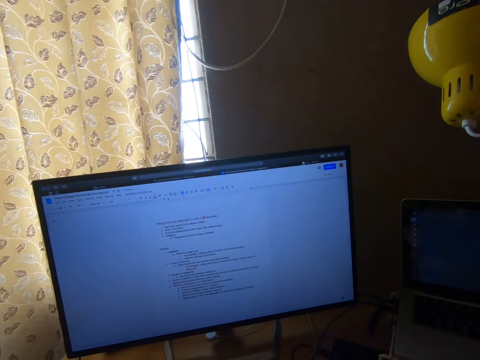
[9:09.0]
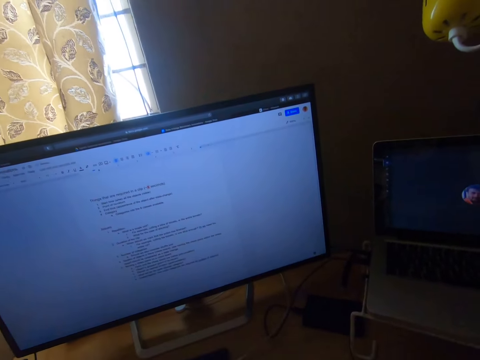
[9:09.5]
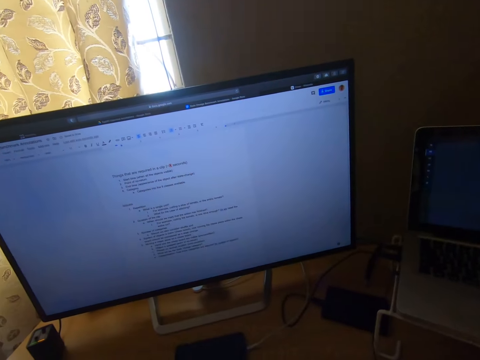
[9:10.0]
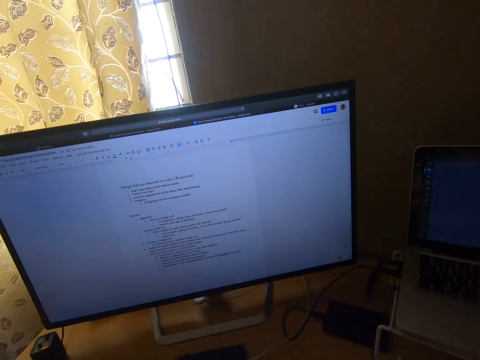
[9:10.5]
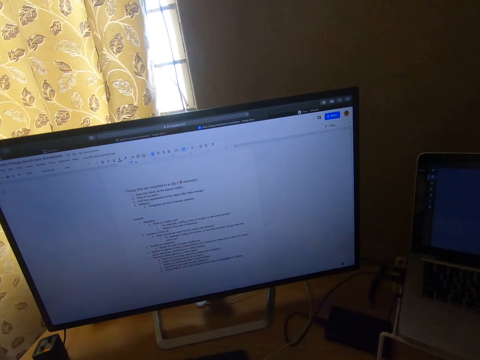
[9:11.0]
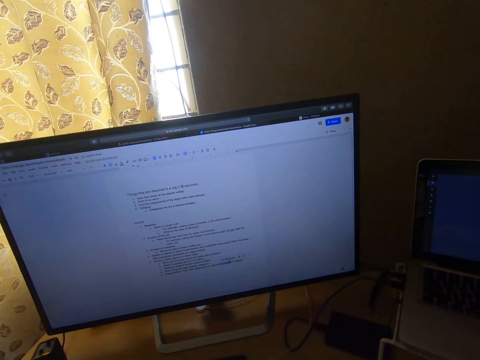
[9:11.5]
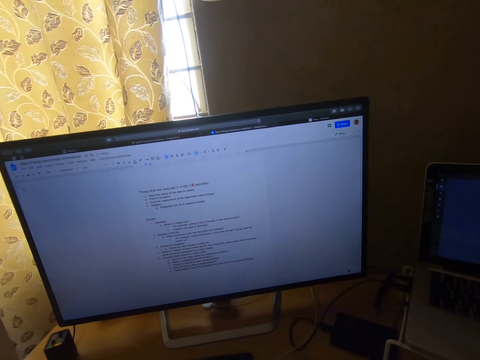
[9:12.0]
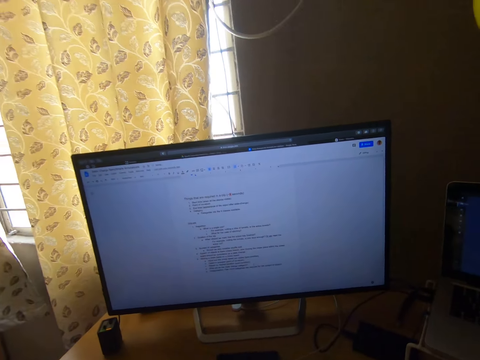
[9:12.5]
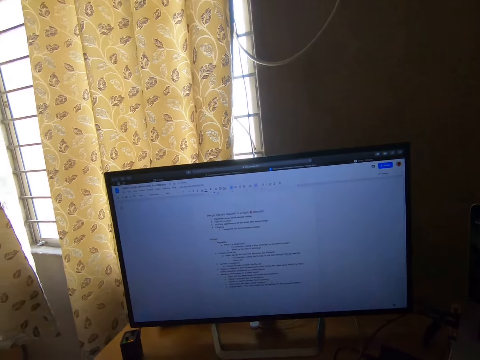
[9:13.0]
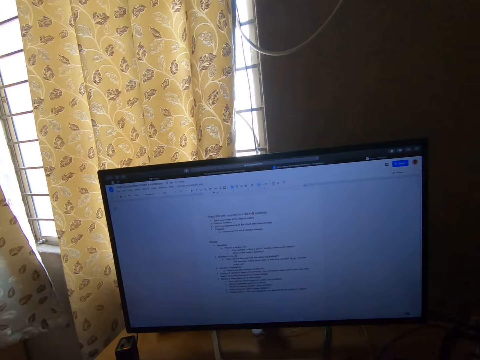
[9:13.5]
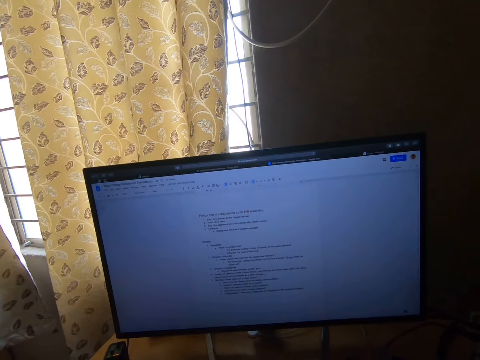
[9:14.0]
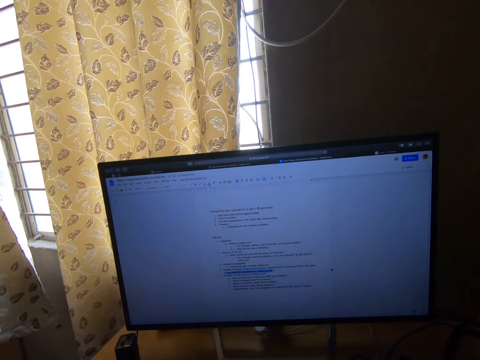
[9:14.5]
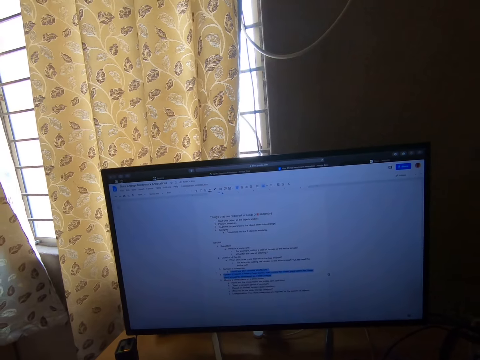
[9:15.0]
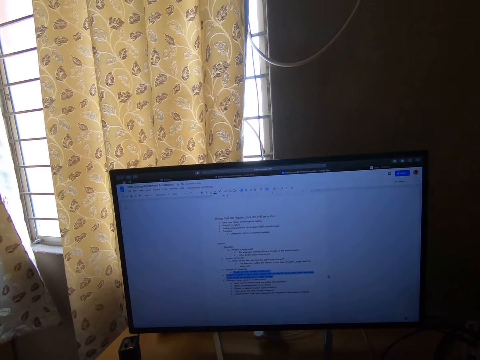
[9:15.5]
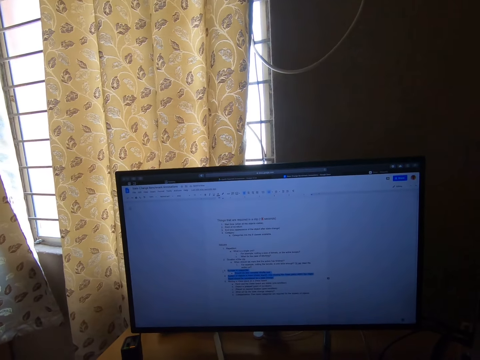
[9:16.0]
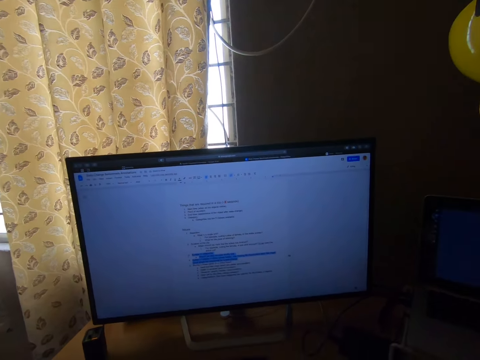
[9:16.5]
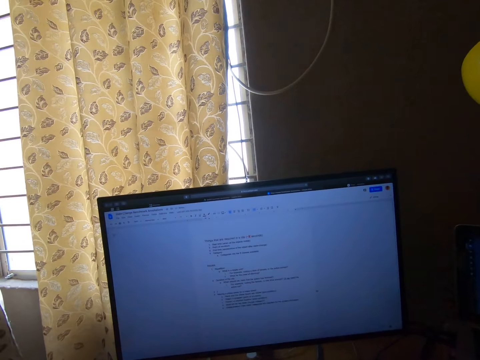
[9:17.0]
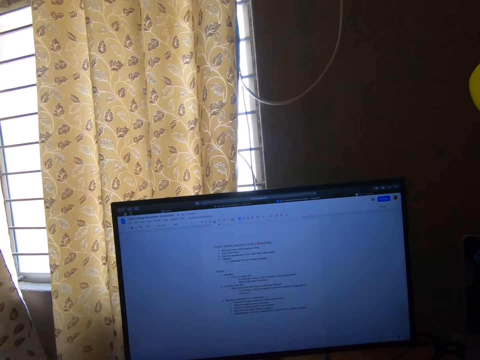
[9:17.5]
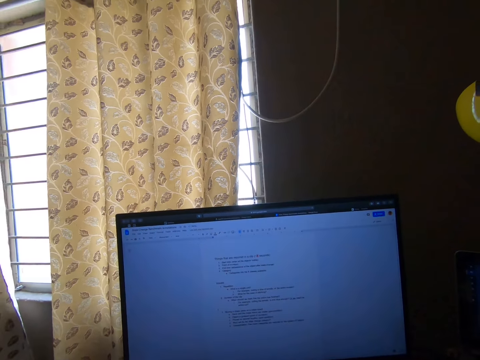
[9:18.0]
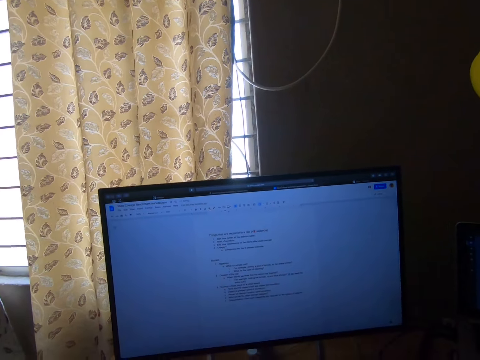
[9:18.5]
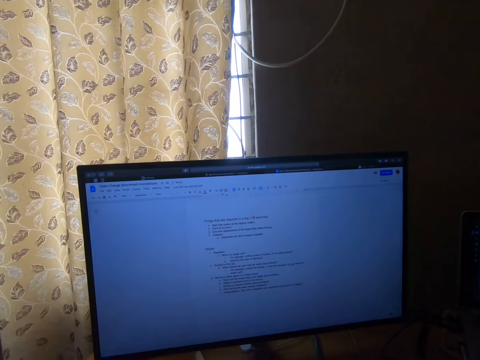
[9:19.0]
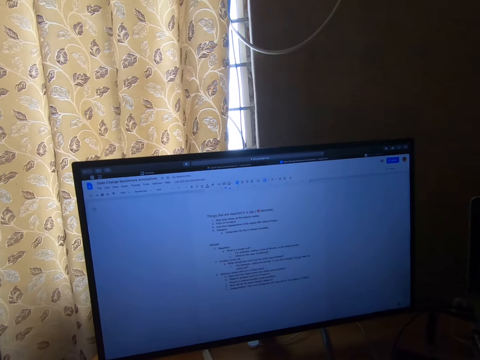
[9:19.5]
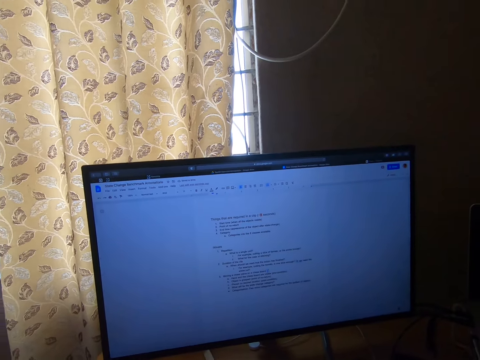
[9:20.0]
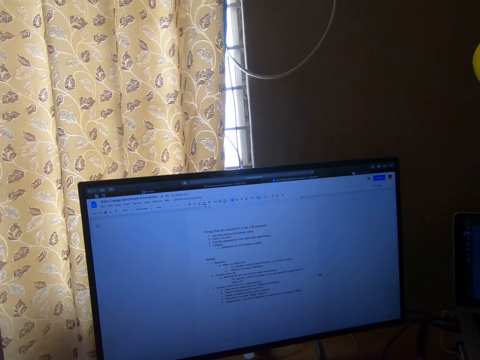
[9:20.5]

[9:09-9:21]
The camera wearer types on a computer. They highlight words on the computer.

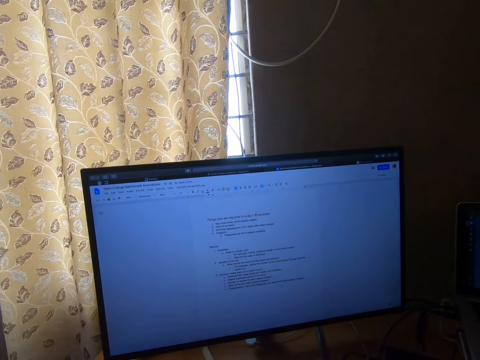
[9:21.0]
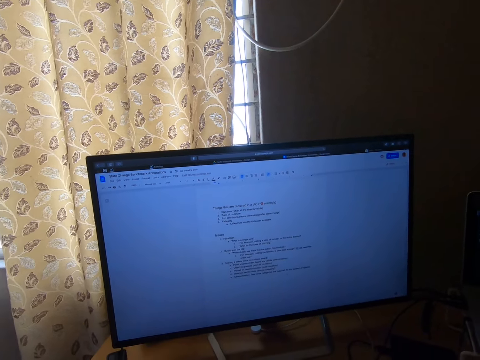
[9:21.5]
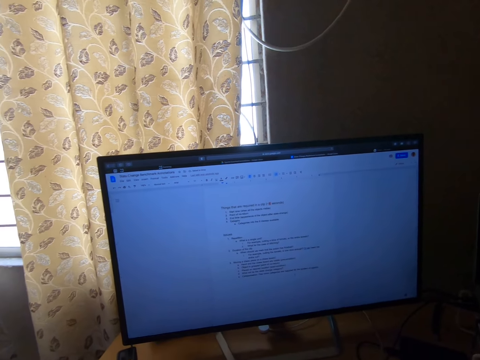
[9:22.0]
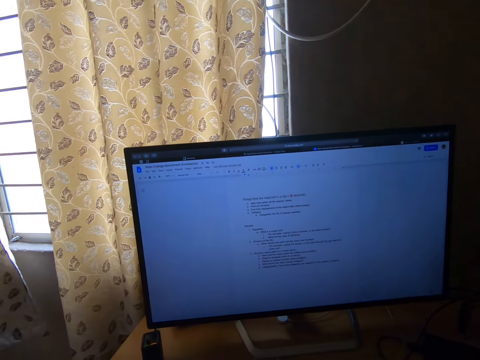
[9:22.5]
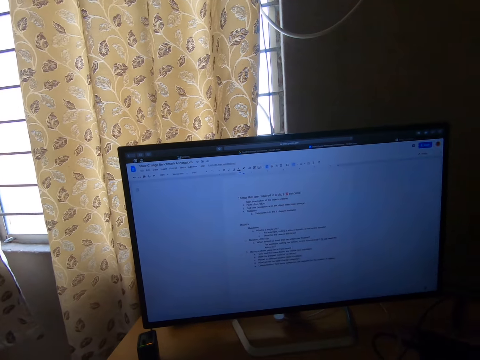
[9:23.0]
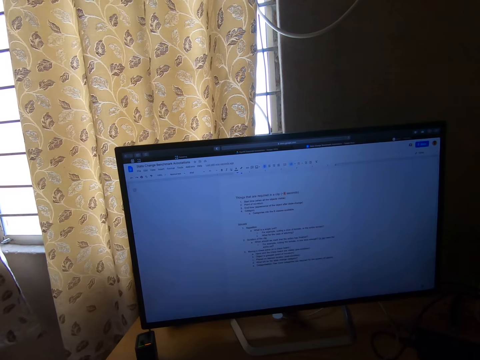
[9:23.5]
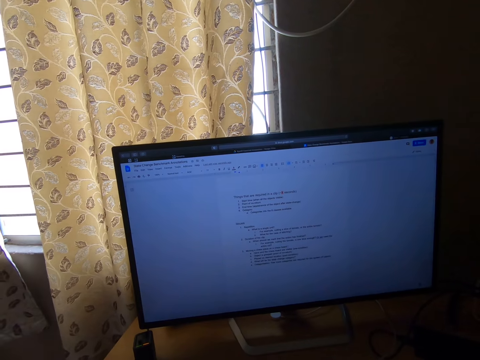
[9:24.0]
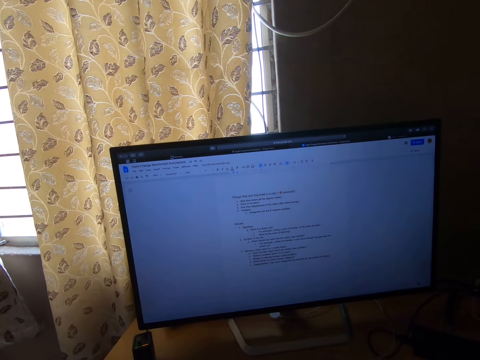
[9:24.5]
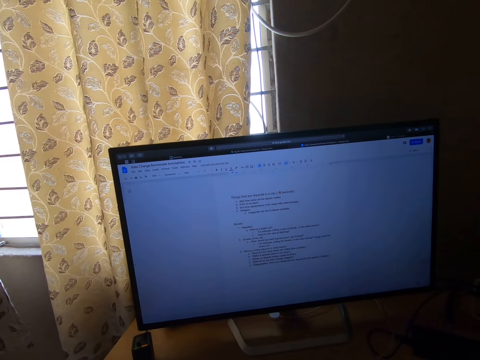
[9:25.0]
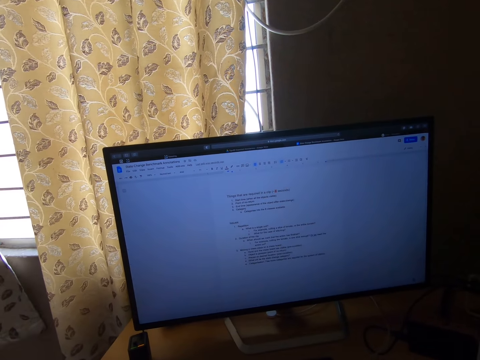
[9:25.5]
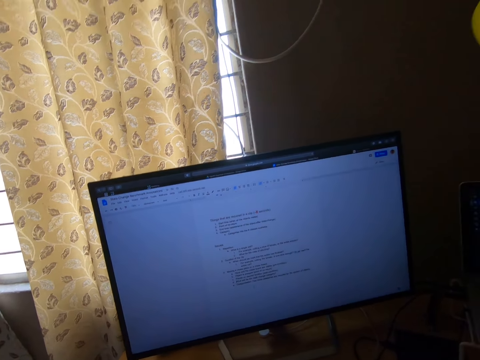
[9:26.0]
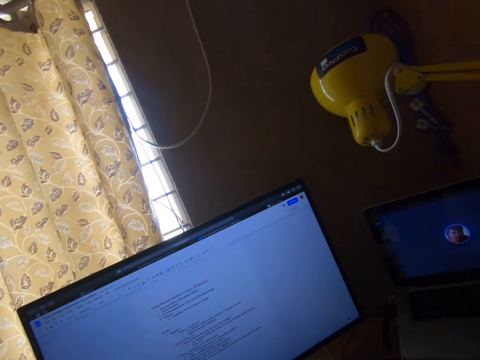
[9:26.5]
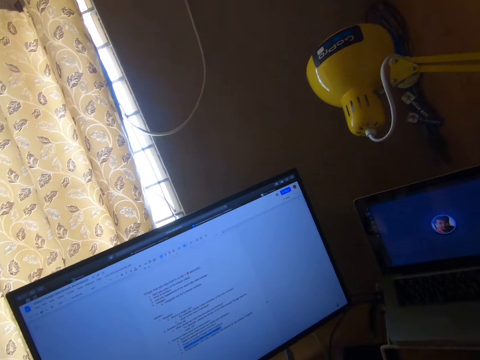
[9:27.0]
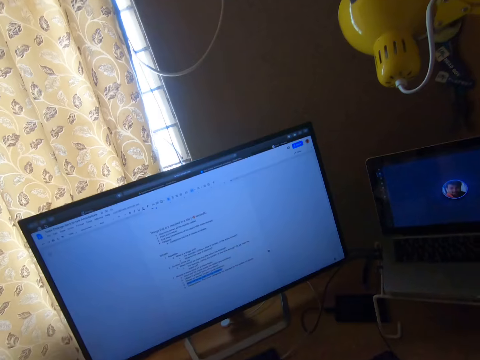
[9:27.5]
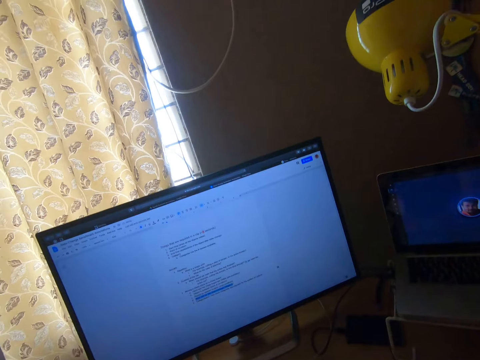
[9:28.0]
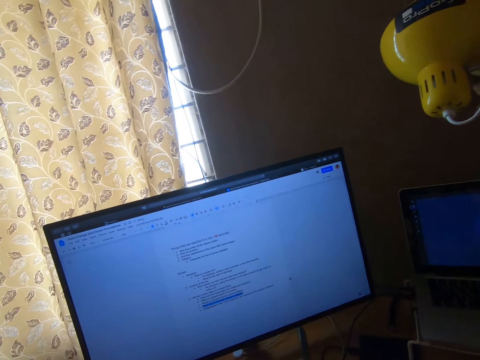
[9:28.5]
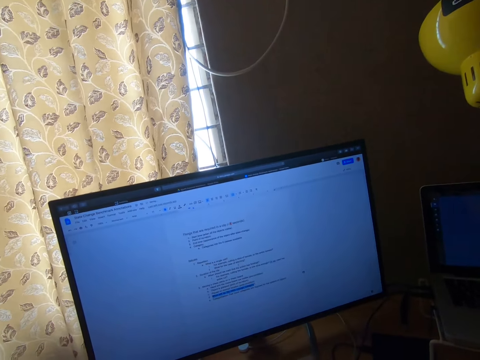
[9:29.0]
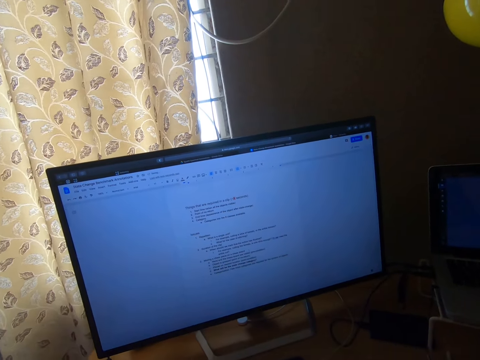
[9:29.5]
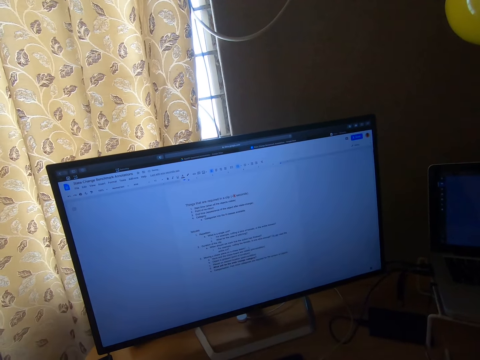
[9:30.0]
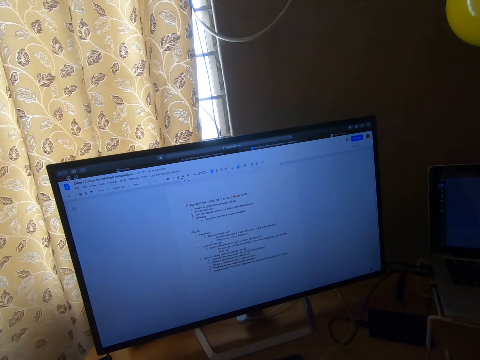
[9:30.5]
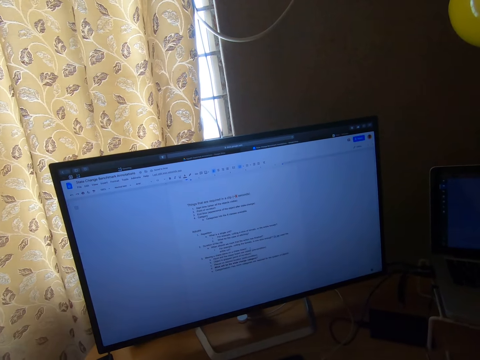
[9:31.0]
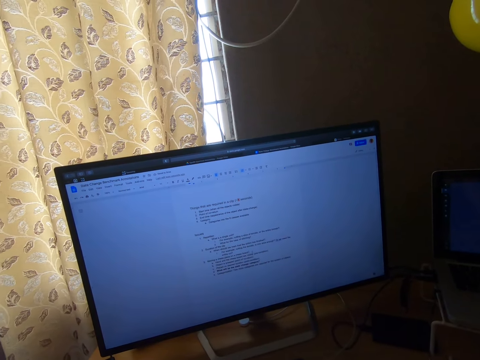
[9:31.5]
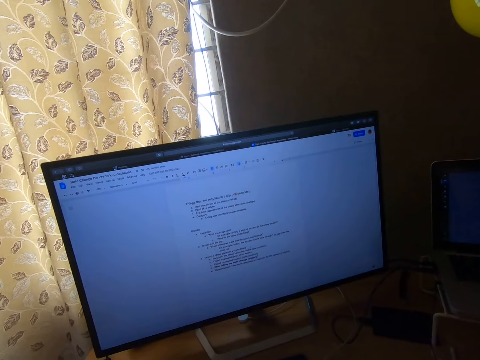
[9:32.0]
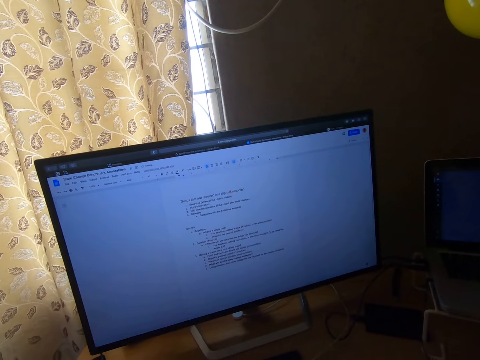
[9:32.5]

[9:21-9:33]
The camera wearer moves the camera around.

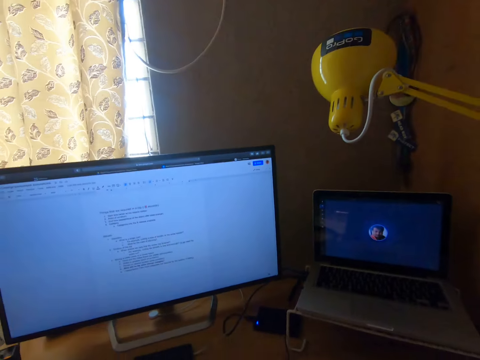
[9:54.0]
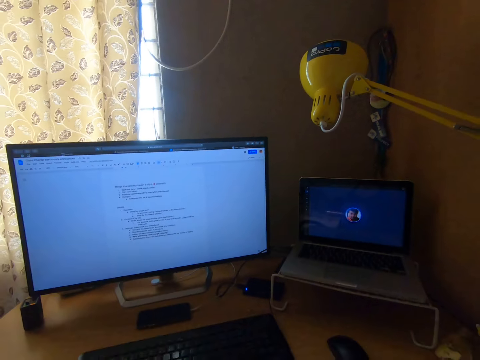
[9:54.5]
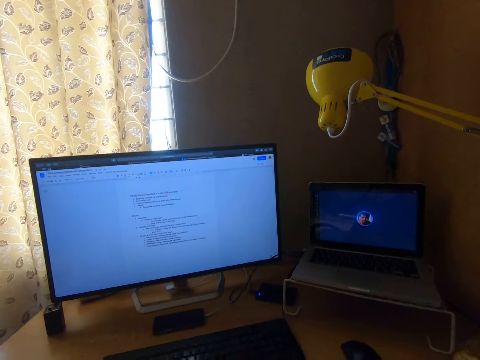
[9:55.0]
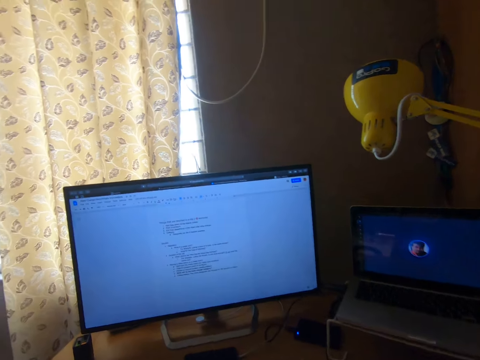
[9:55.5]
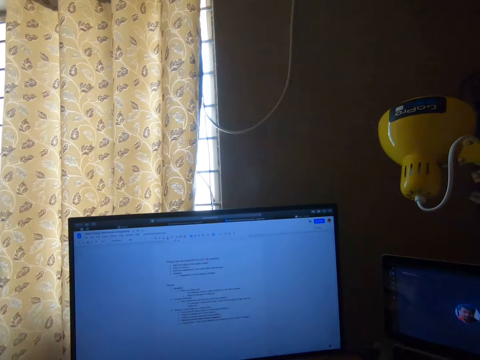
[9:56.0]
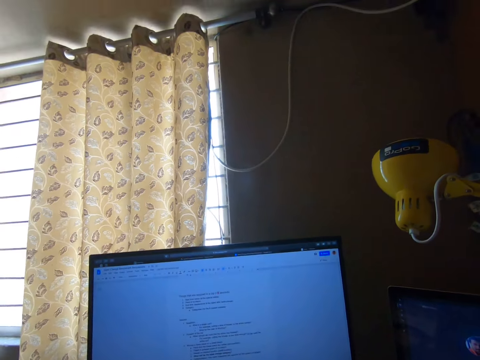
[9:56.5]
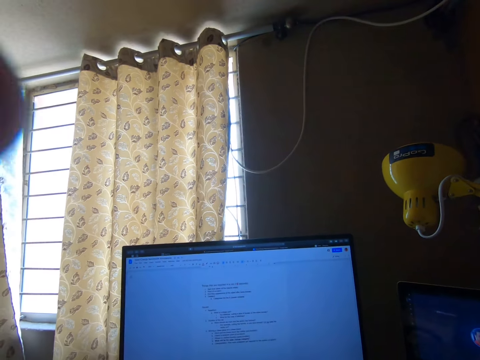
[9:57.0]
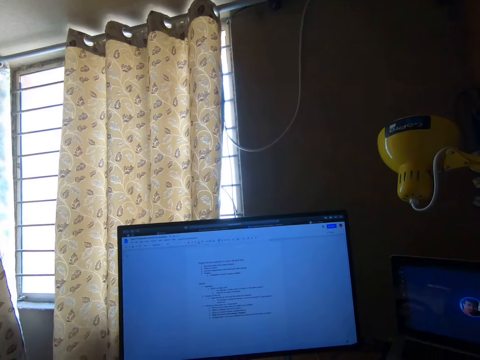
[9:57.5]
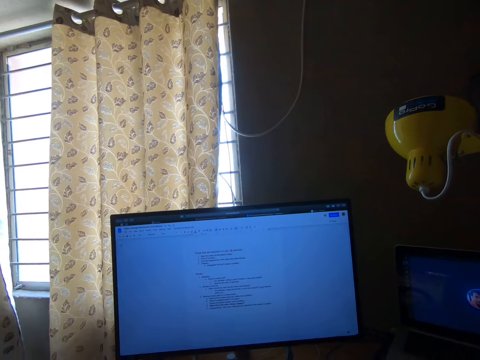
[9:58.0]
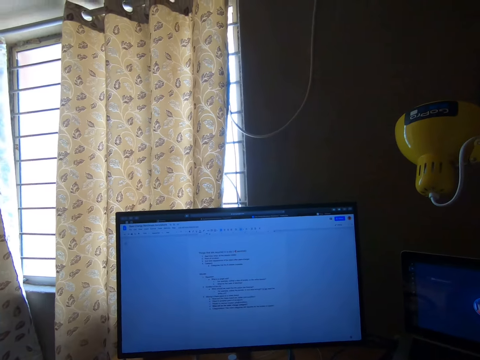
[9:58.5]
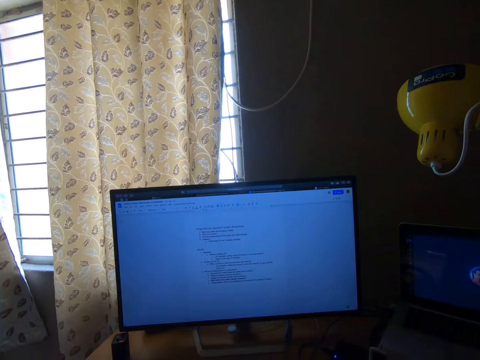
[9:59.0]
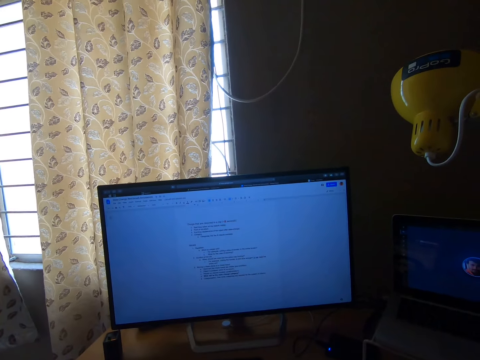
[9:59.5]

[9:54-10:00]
The camera wearer raises his left hand.
